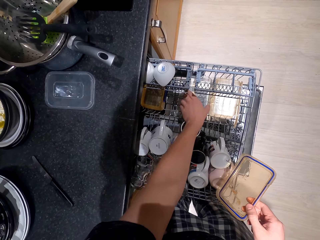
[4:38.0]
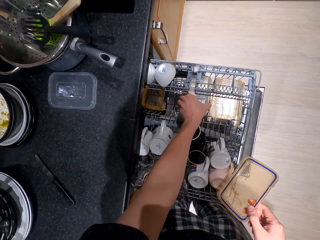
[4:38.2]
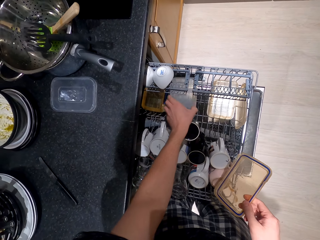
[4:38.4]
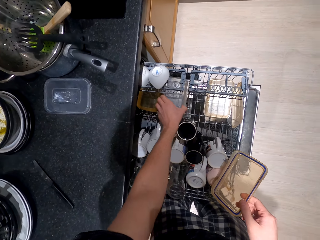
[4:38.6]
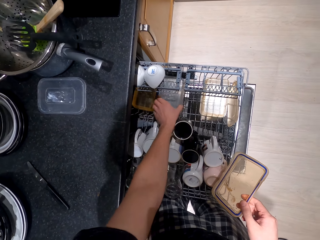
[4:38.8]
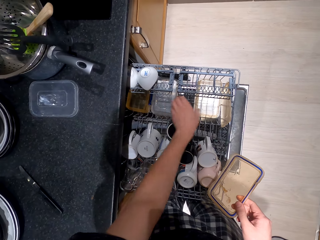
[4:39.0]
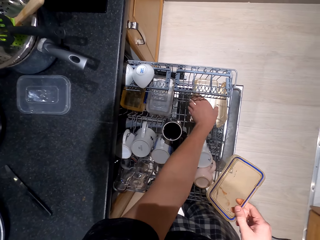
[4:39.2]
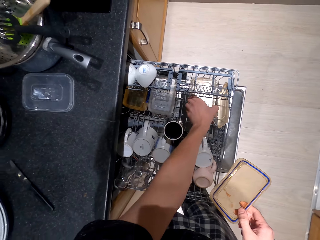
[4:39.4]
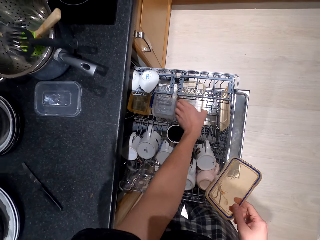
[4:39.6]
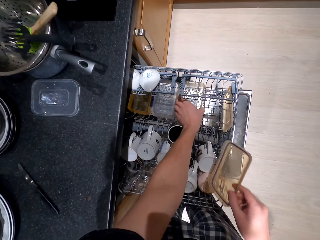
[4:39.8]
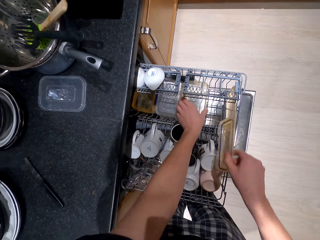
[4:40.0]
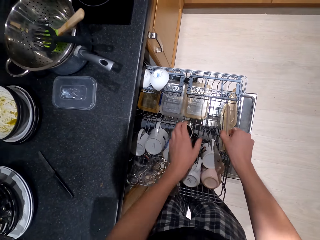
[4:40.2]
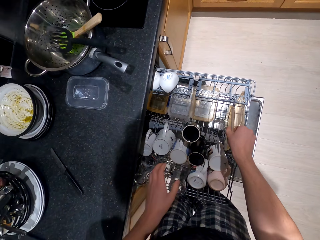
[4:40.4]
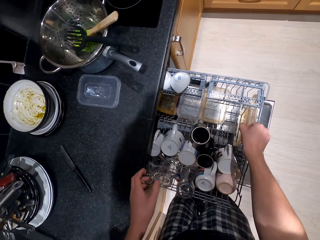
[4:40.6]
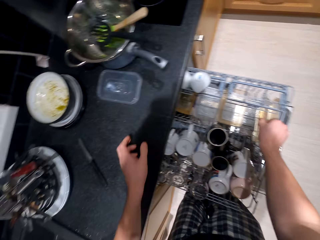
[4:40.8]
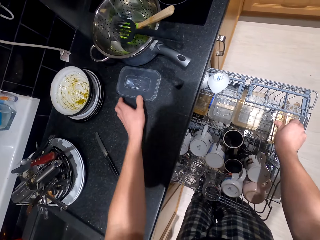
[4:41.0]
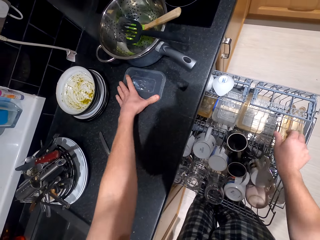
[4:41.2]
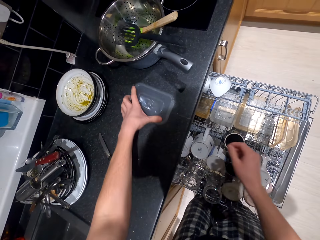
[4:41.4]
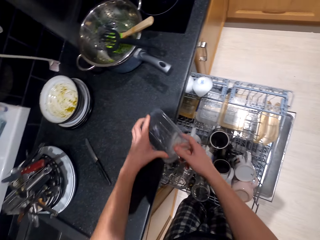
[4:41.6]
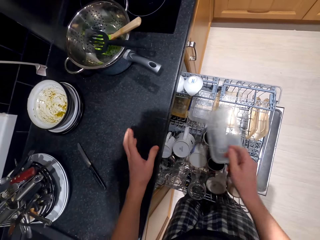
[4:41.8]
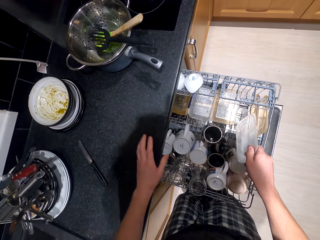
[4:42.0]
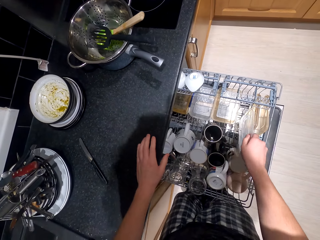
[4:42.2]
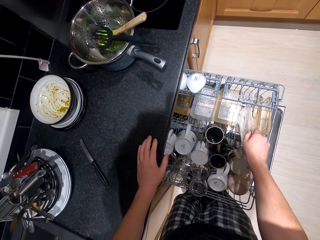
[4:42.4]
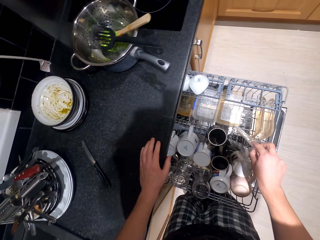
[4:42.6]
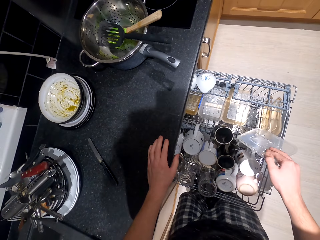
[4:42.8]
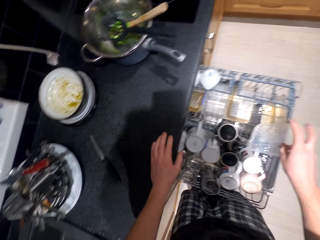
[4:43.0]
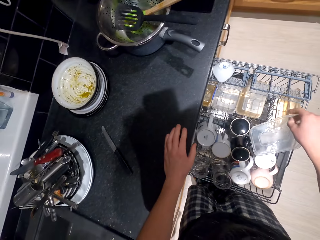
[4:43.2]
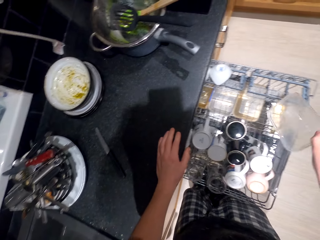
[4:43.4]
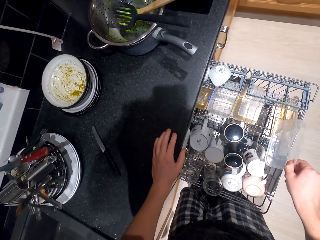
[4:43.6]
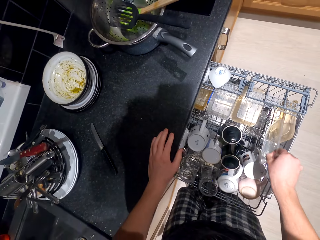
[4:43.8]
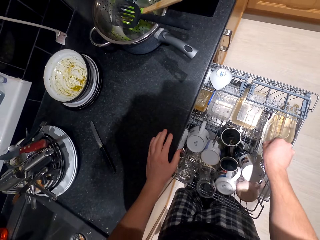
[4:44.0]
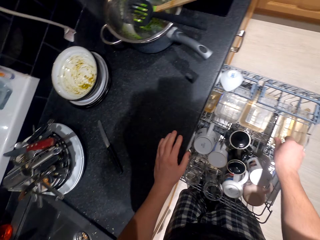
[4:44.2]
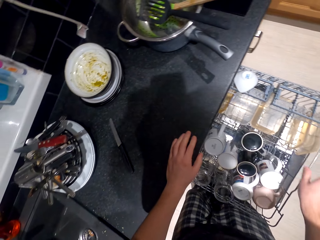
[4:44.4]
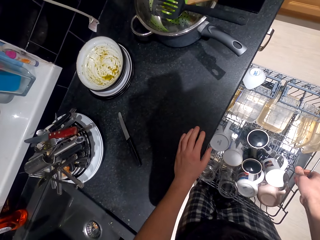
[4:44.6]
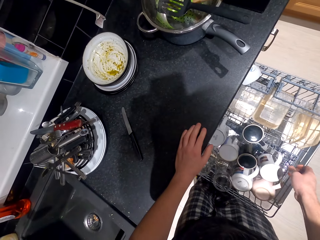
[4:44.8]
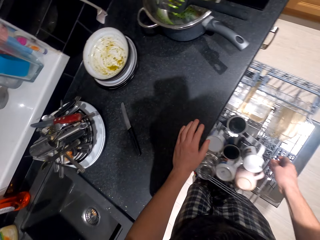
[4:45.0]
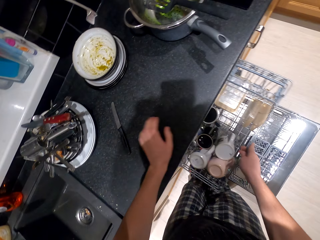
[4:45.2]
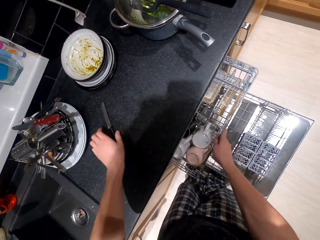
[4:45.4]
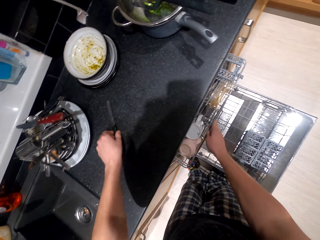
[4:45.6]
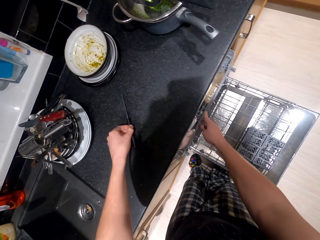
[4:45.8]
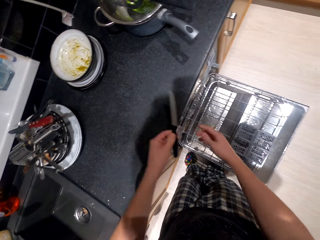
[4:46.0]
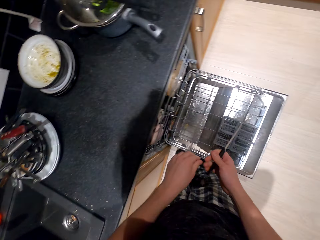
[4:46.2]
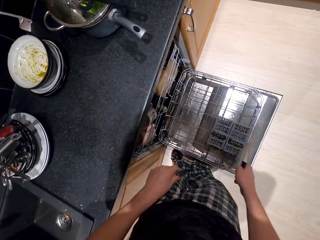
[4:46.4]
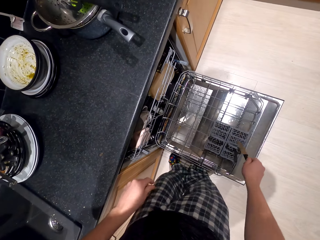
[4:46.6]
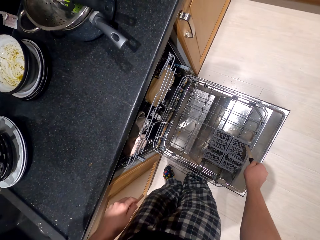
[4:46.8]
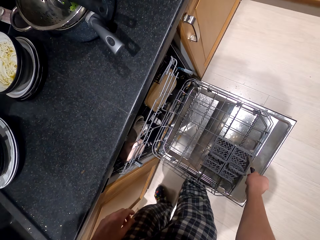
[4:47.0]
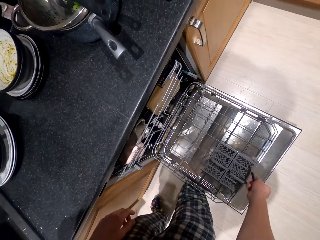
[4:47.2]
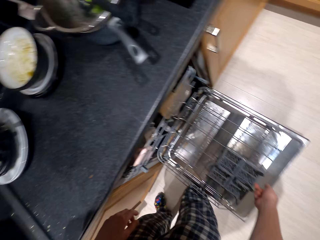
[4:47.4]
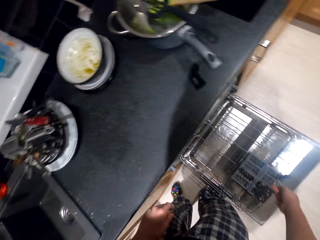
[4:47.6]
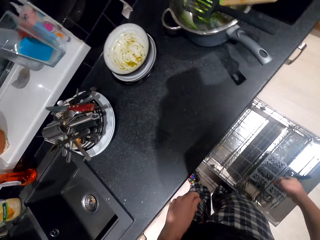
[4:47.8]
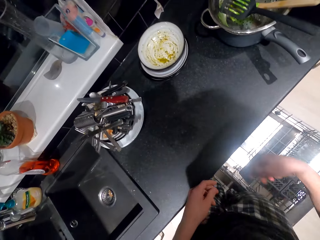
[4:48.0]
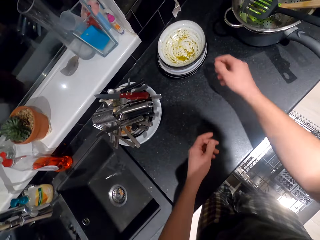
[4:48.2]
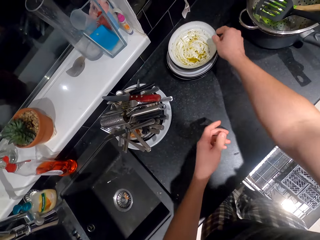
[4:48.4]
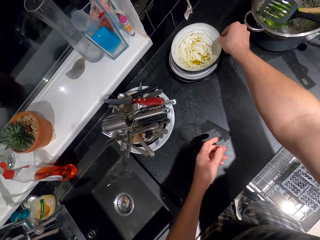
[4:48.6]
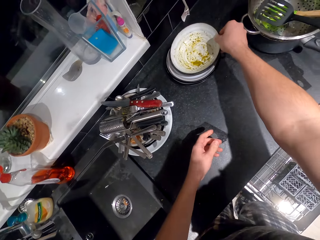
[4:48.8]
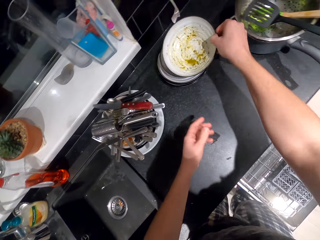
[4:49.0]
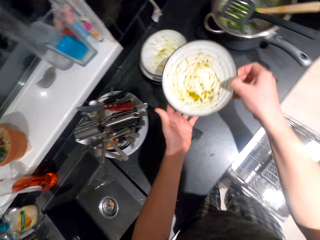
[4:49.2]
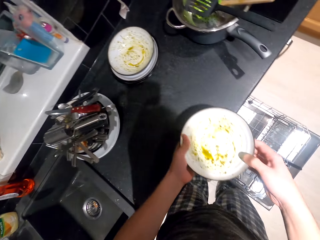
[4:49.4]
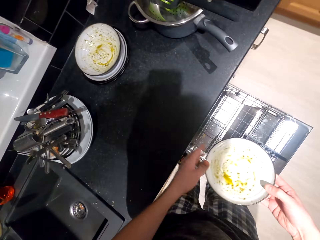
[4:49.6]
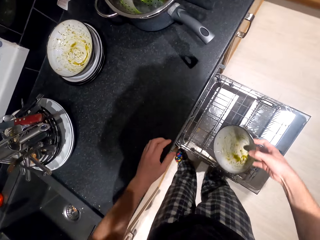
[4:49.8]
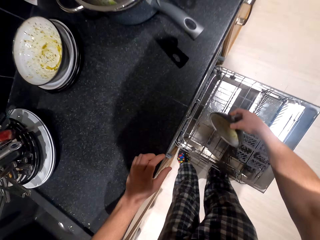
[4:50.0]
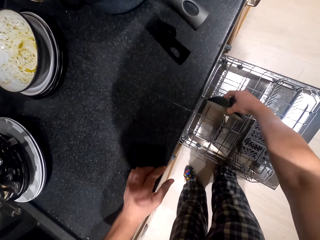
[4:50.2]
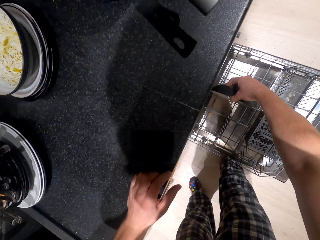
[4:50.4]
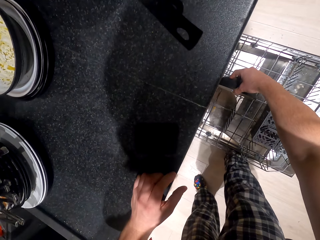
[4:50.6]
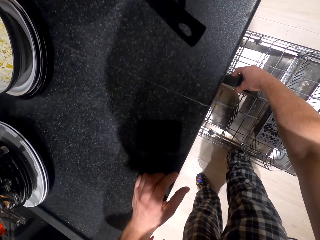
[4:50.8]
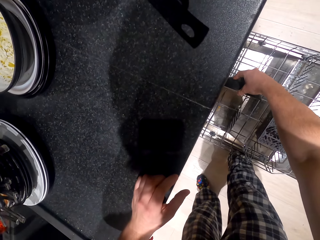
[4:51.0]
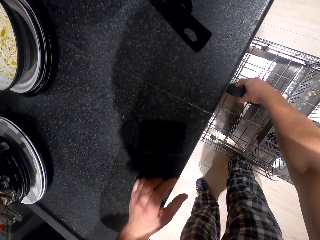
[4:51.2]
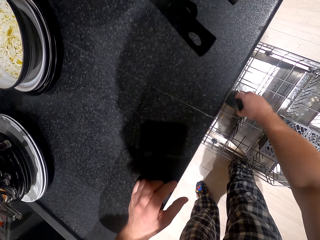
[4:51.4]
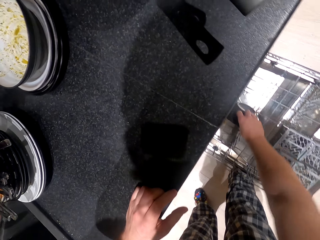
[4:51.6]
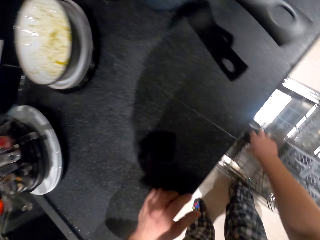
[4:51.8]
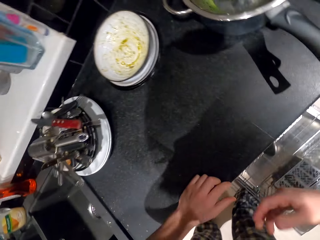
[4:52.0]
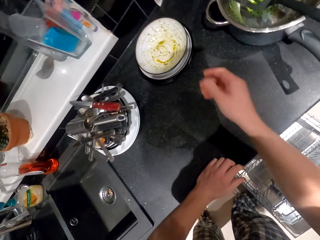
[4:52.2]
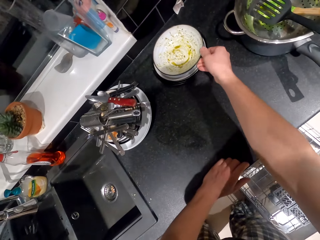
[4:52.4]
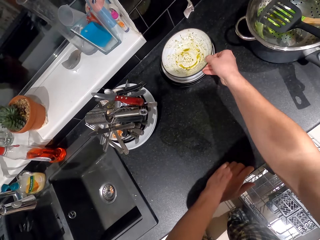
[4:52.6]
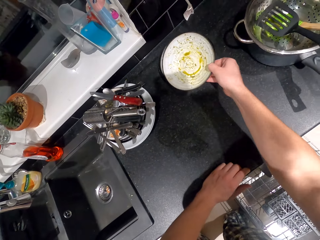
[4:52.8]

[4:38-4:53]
The camera wearer picks up a tin and puts the tin in a cabinet. They close the utensils rack. They pick up the knife and put the knife on the utensils rack. They arrange the plates on the utensils rack.

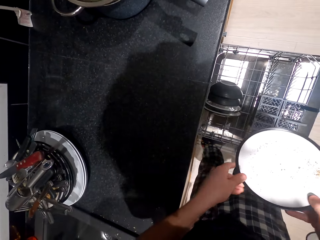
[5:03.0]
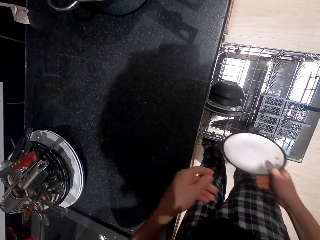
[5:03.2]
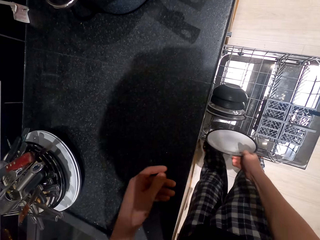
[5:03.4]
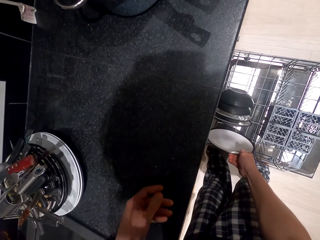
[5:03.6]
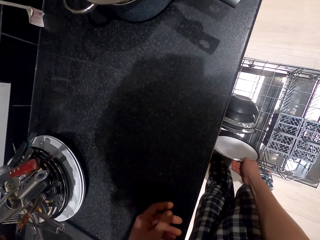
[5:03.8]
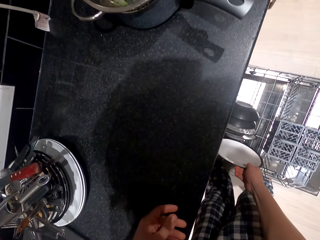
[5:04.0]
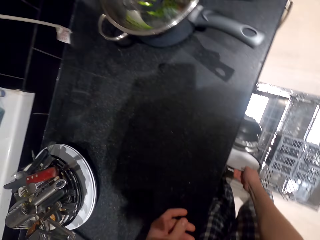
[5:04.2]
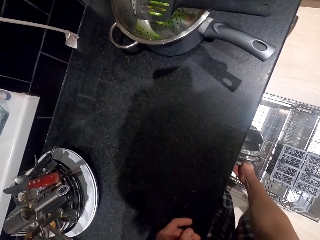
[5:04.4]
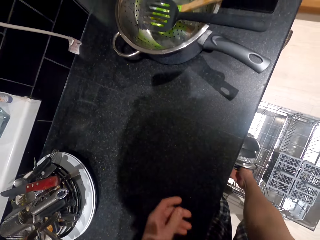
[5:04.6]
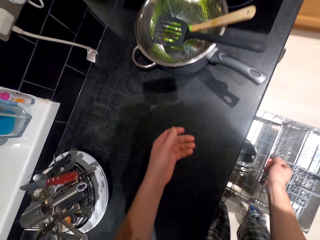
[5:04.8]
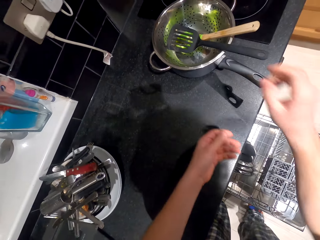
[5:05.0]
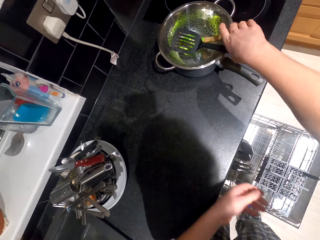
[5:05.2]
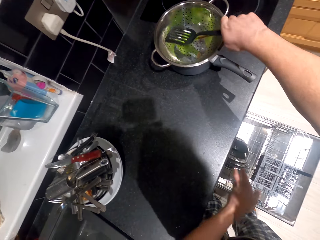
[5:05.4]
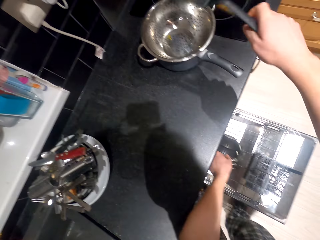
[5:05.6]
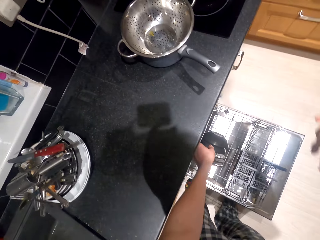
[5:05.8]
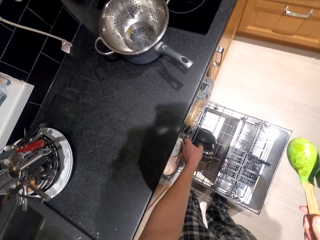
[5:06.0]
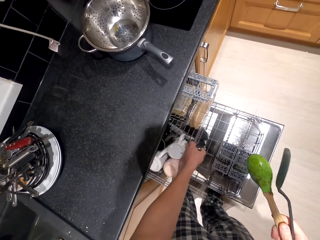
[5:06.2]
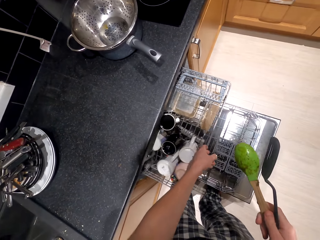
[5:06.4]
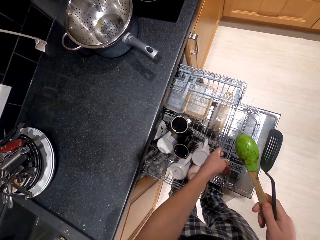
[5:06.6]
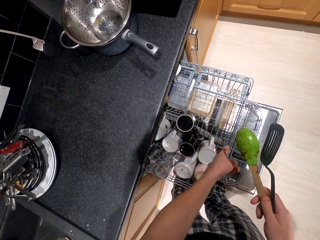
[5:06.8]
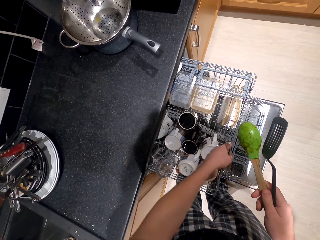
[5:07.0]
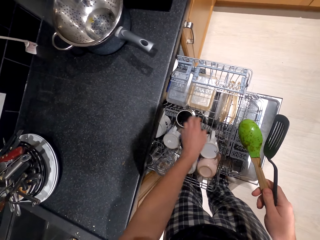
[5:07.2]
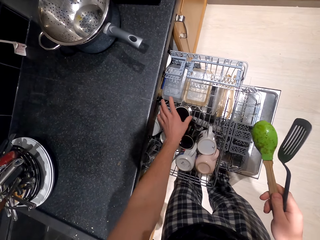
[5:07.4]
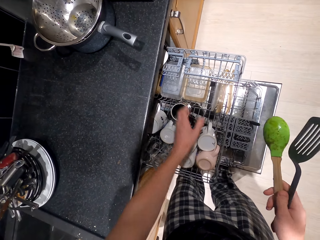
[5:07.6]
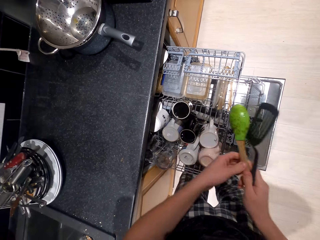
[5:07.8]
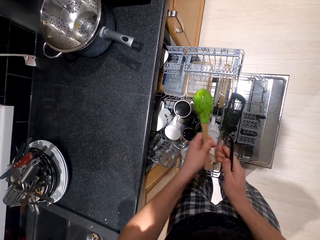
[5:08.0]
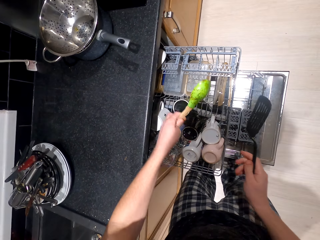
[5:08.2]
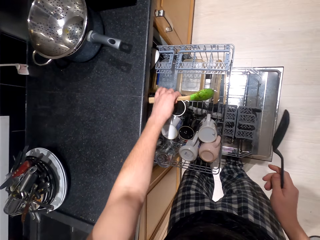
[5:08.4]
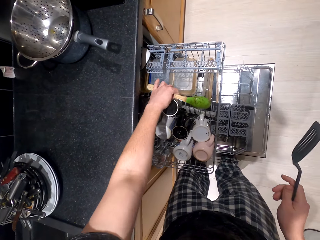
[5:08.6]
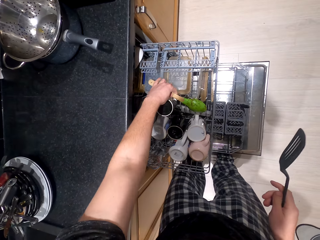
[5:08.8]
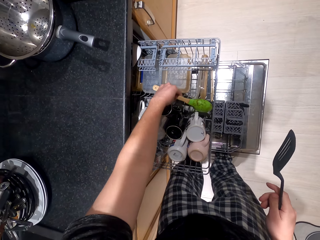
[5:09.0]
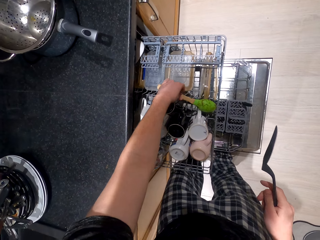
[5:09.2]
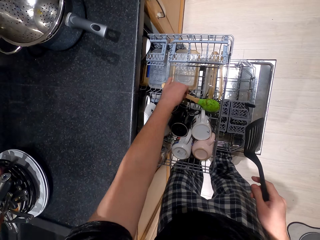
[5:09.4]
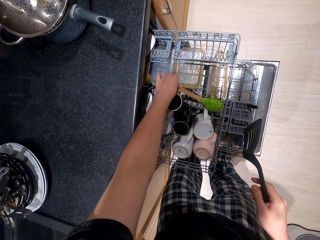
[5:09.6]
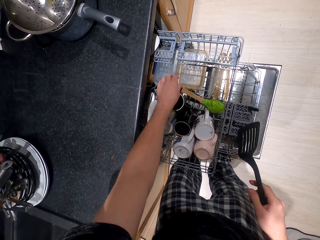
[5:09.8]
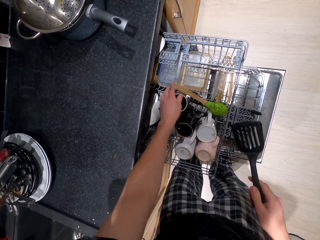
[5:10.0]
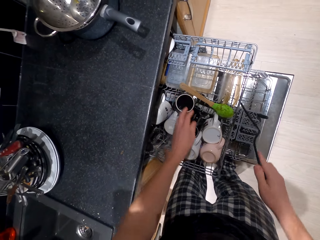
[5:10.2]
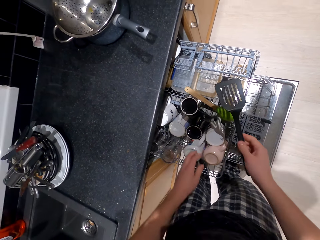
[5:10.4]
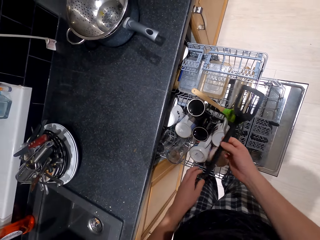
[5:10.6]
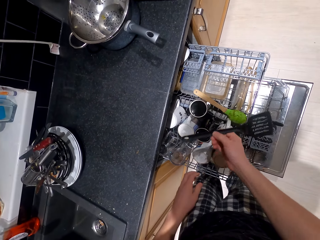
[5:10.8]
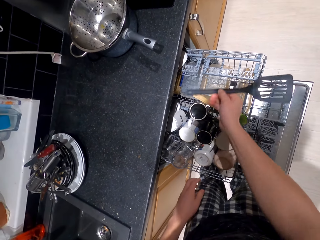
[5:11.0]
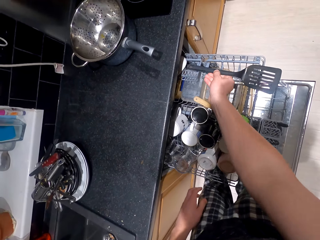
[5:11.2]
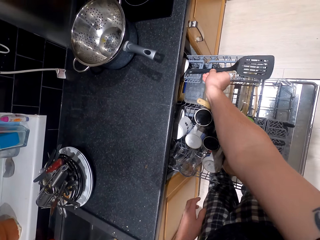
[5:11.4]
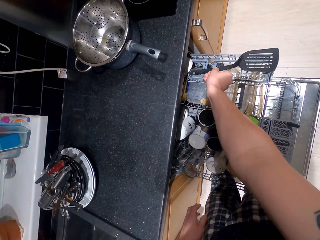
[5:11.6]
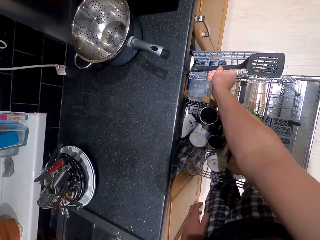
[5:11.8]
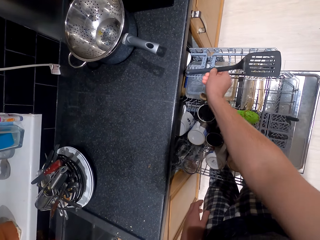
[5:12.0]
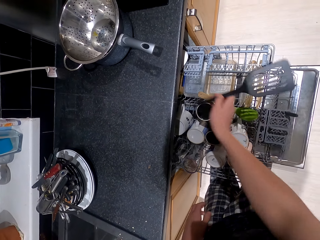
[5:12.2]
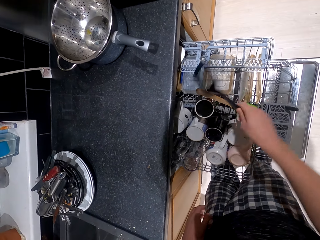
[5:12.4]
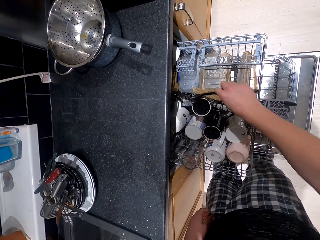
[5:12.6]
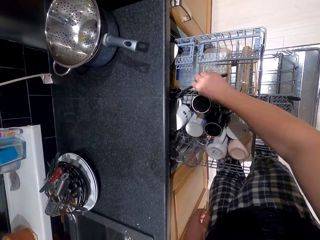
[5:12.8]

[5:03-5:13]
The camera wearer picks up the cooking spoon. They open the utensils rack. They arrange the serving spoon on the utensils rack.
